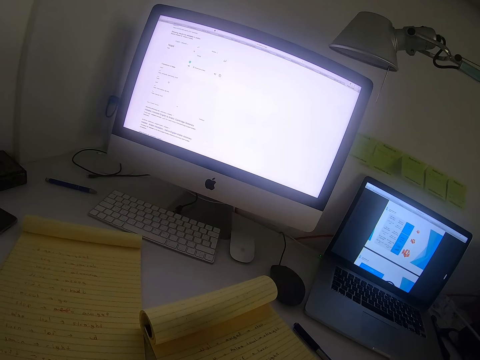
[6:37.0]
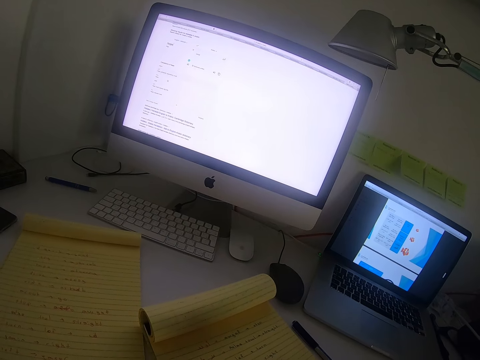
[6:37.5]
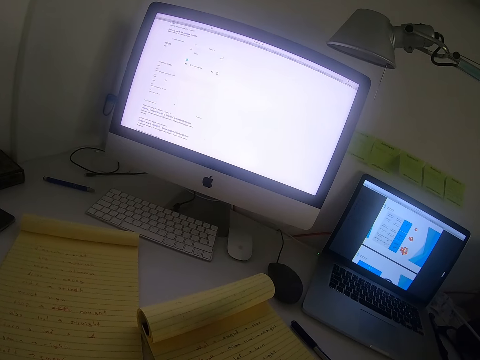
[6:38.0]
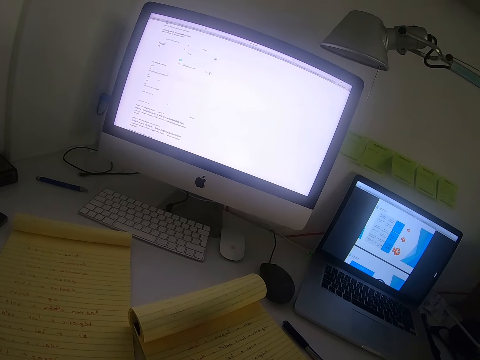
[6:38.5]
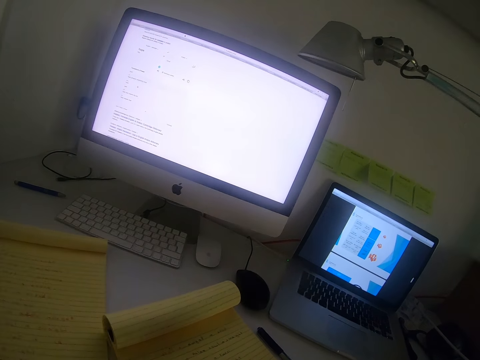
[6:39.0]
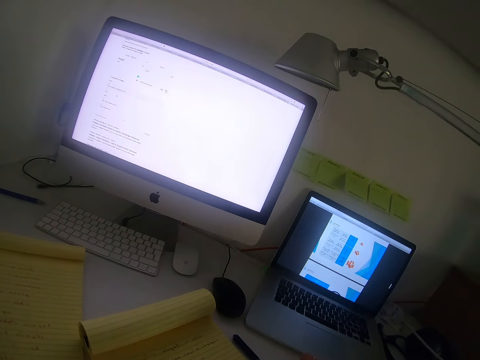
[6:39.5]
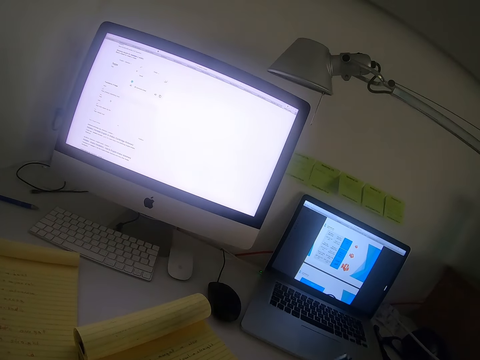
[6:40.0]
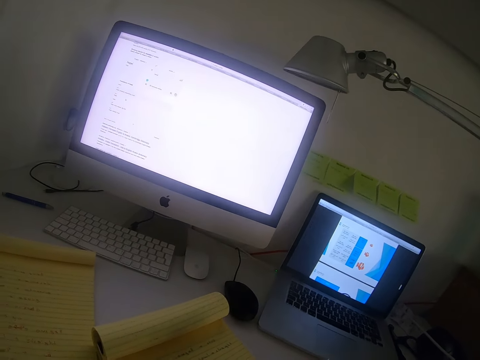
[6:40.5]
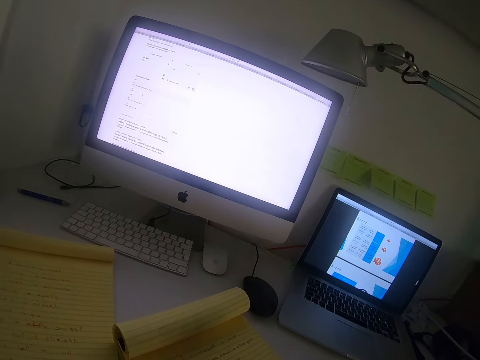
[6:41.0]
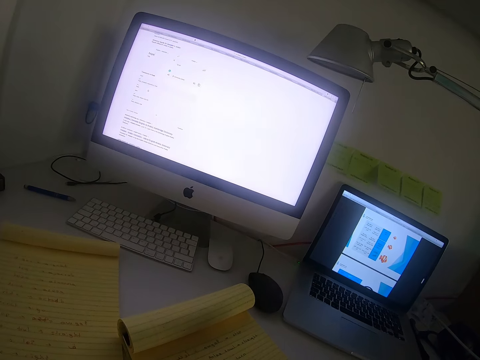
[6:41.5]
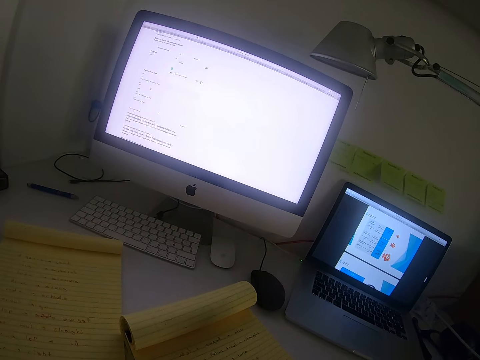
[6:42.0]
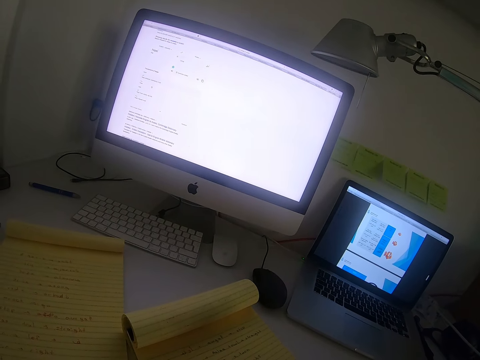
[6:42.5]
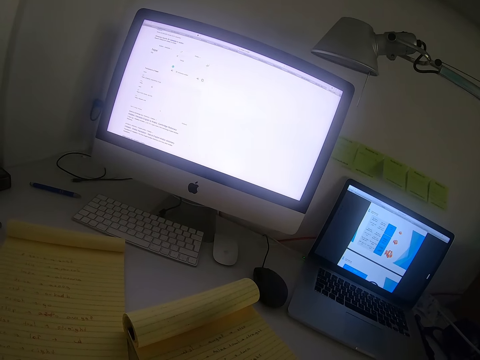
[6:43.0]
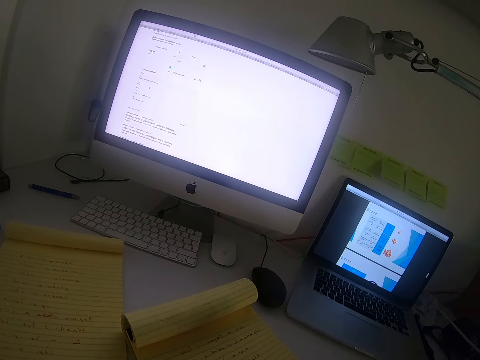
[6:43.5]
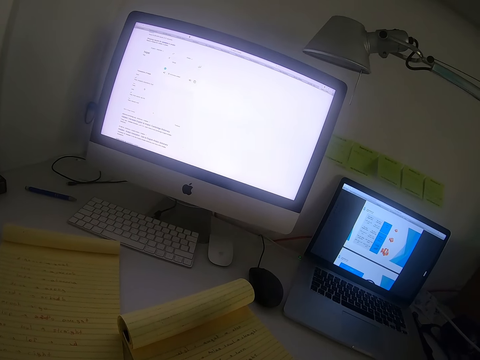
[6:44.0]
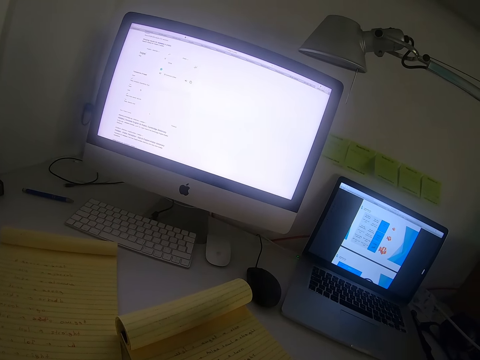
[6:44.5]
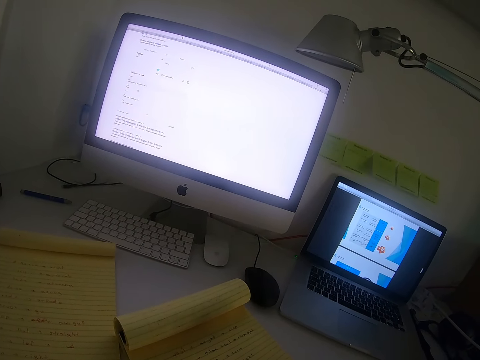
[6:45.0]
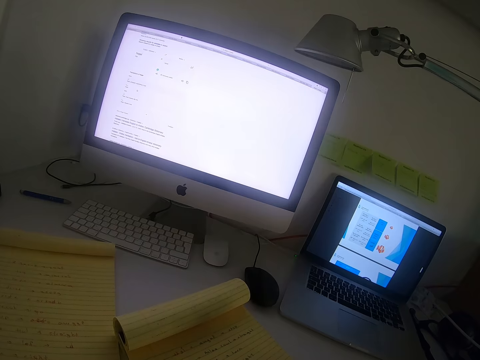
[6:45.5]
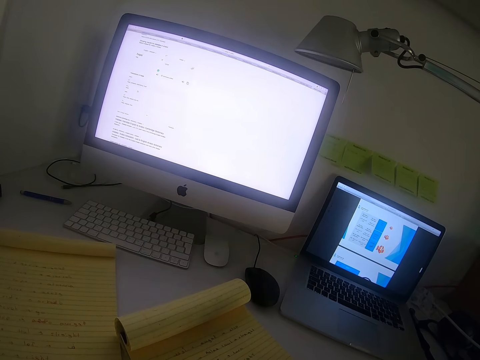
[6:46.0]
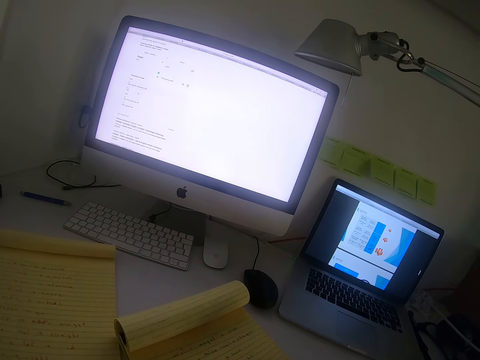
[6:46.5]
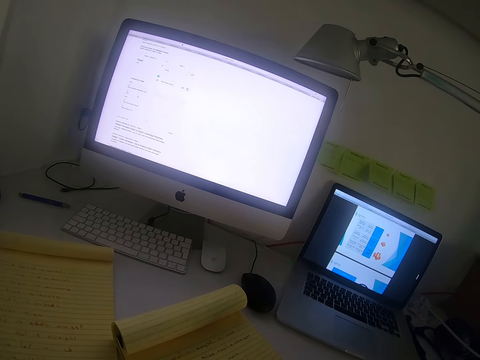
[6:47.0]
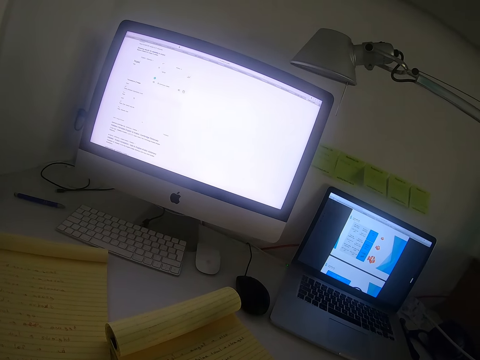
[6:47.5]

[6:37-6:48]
The camera wearer drops the pen. They pick up the pen. They write on the exercise book.

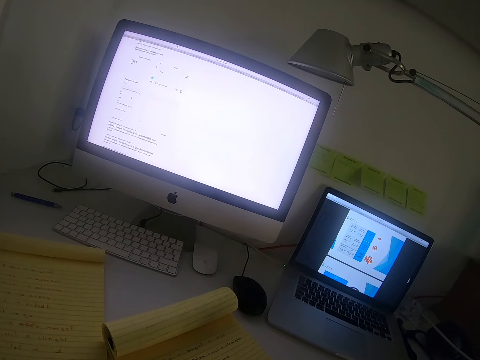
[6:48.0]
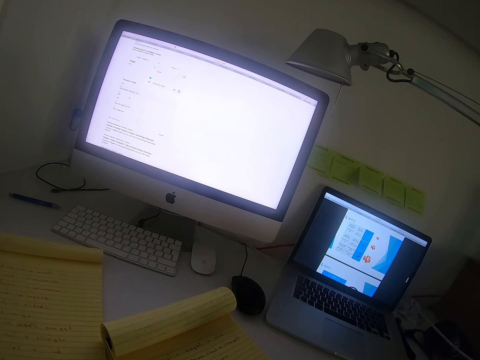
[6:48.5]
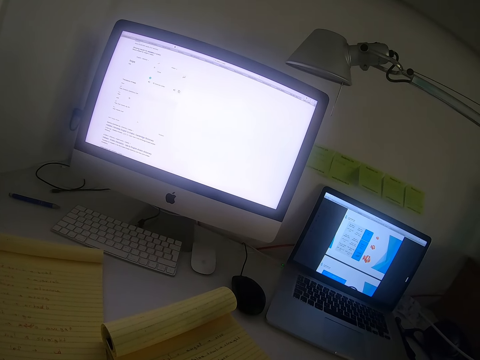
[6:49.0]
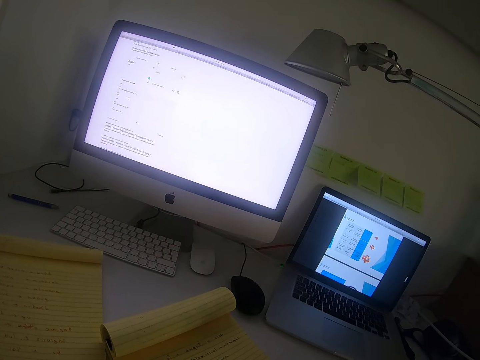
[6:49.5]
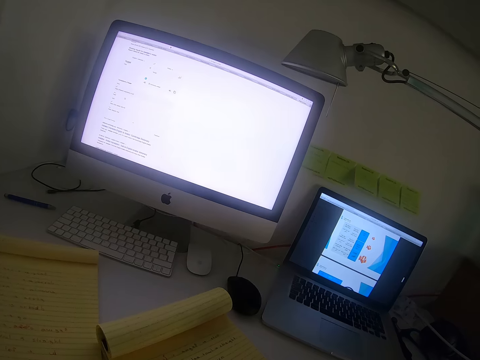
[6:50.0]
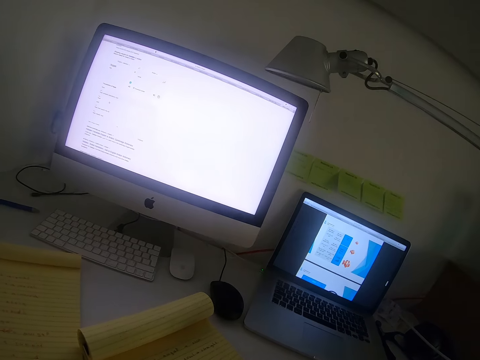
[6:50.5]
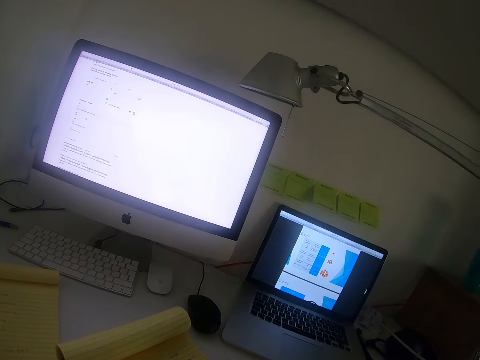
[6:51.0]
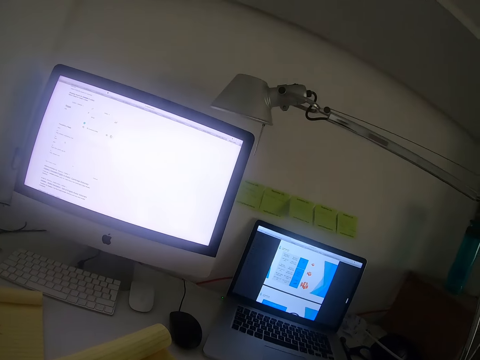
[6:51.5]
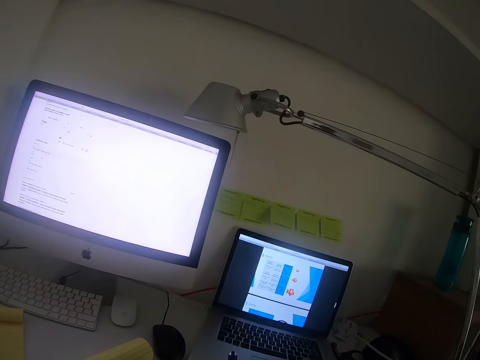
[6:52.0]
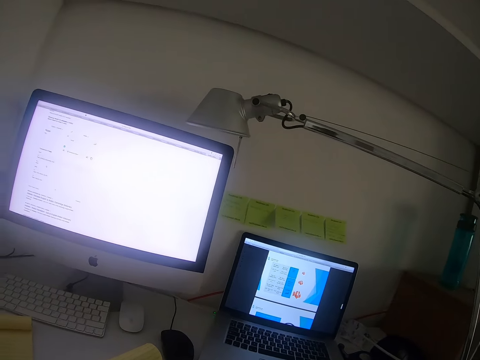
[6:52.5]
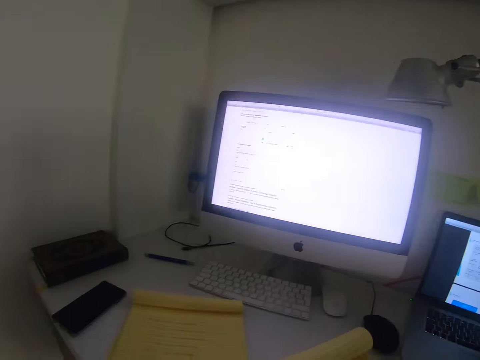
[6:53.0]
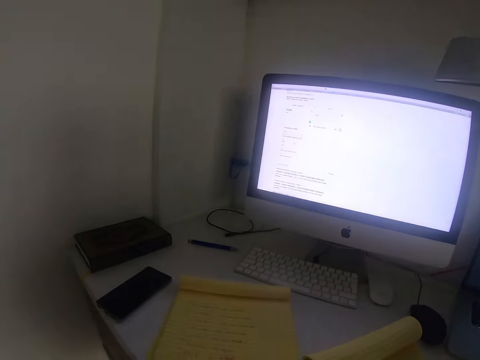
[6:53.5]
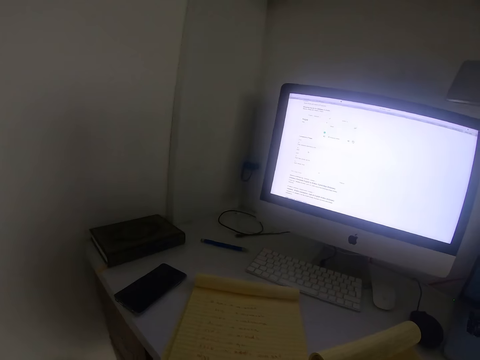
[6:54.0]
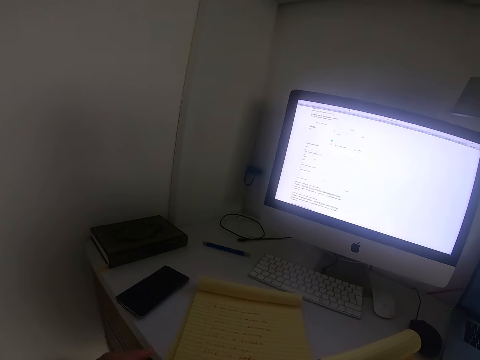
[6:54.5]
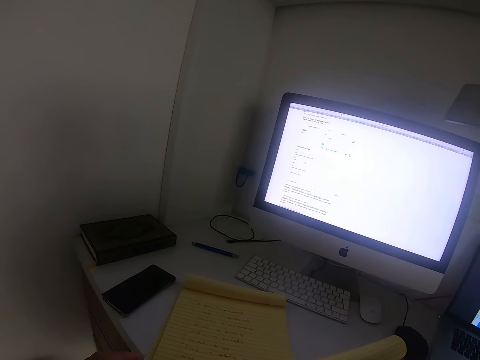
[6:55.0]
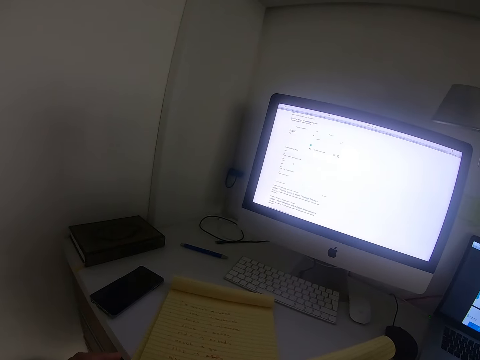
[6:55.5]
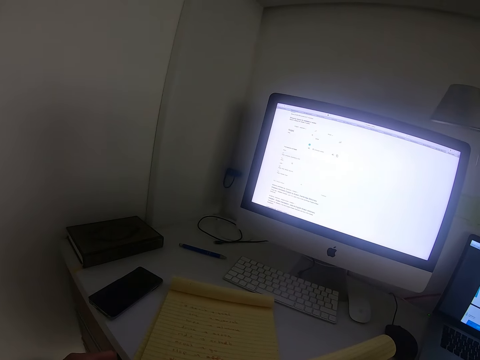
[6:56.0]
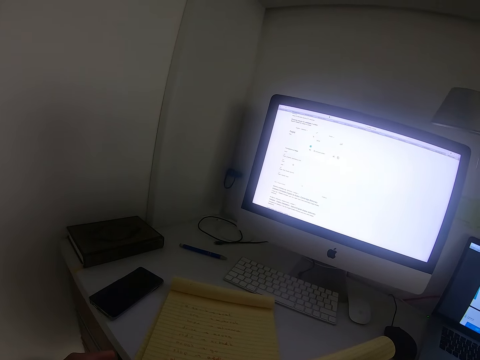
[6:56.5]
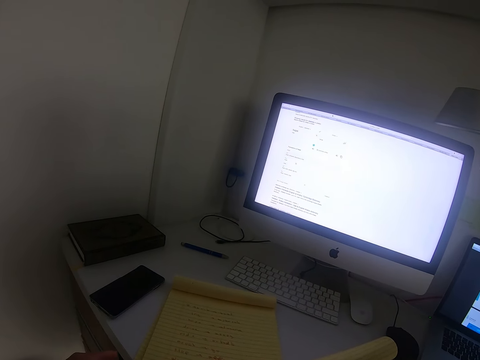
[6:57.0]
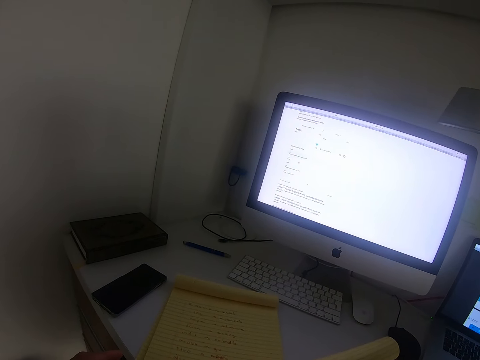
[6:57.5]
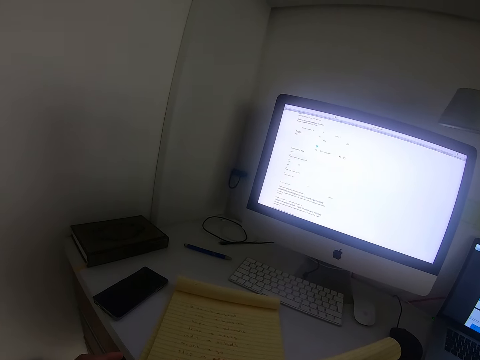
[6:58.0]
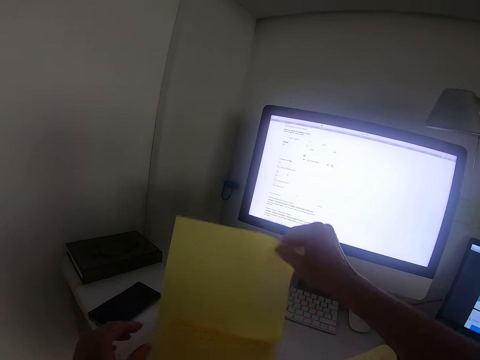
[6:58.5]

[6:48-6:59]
The camera wearer stares at the laptop. They stare at the exercise book.

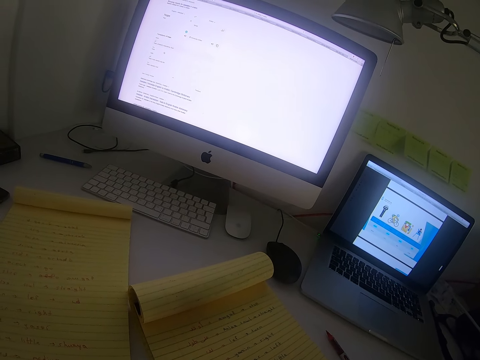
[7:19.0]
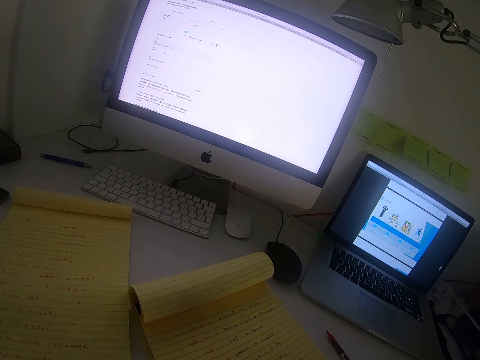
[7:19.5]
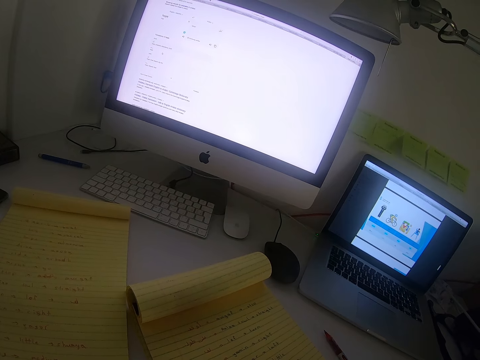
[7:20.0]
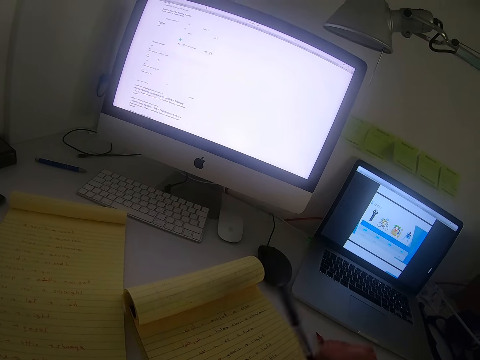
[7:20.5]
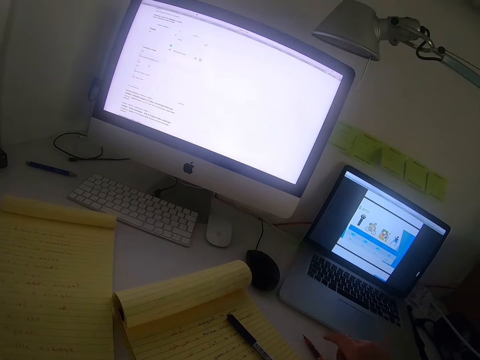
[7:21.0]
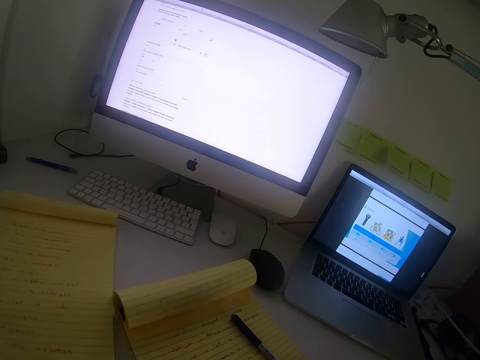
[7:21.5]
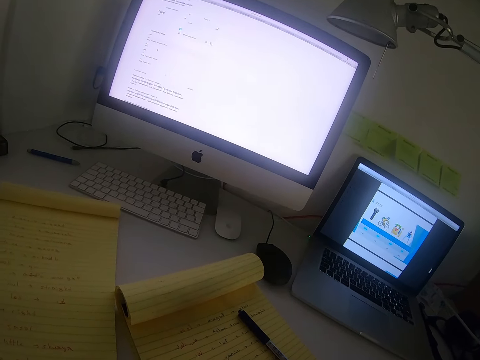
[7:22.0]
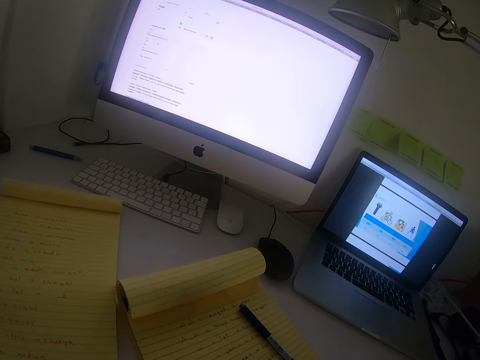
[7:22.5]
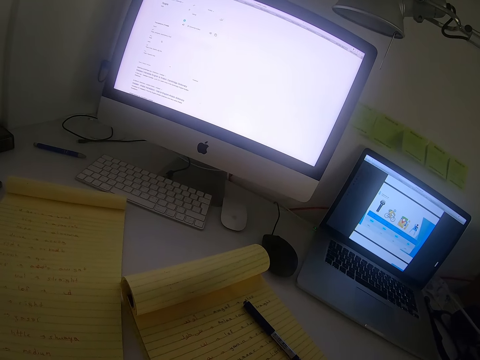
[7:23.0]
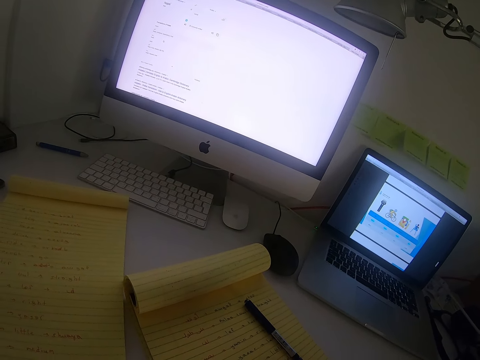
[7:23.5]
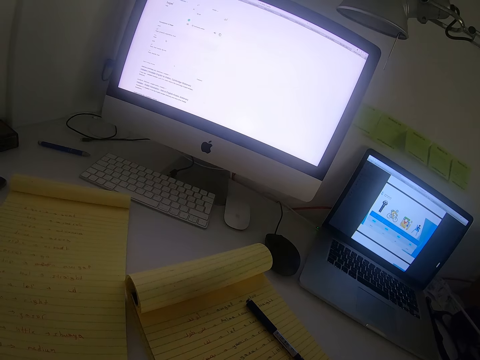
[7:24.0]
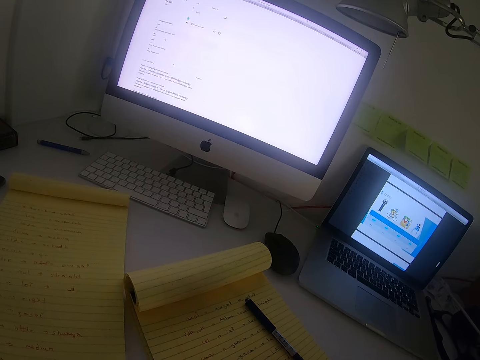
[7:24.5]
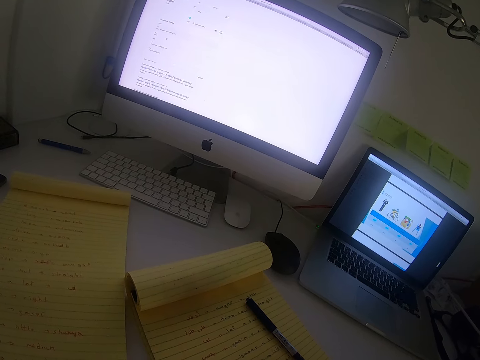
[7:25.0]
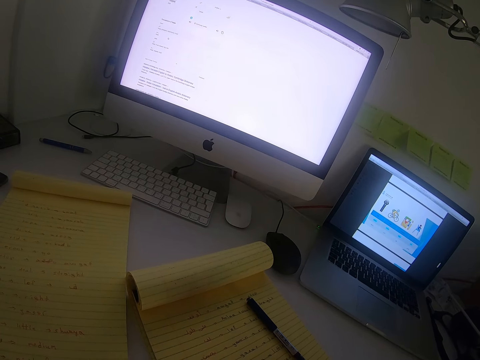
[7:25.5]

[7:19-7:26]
The camera wearer swings a hand. They swing a hand again. They drop the pen. They pick up a pencil. They write on the exercise book.
